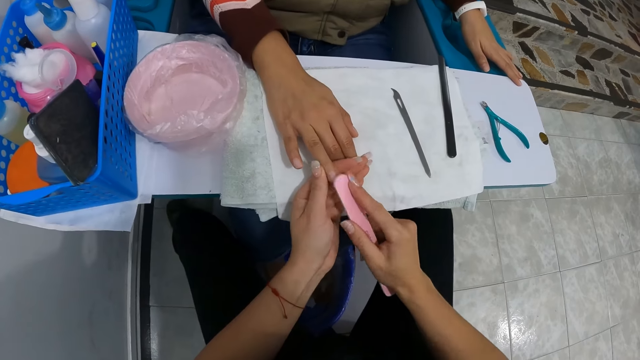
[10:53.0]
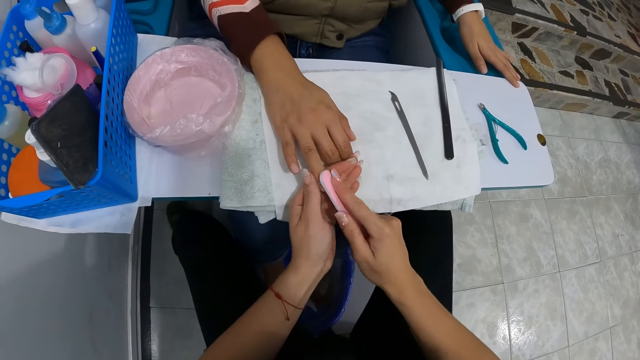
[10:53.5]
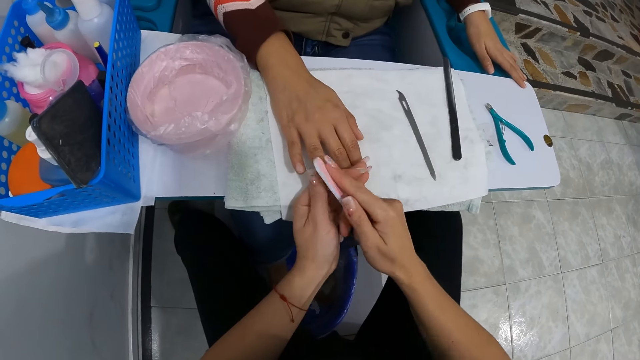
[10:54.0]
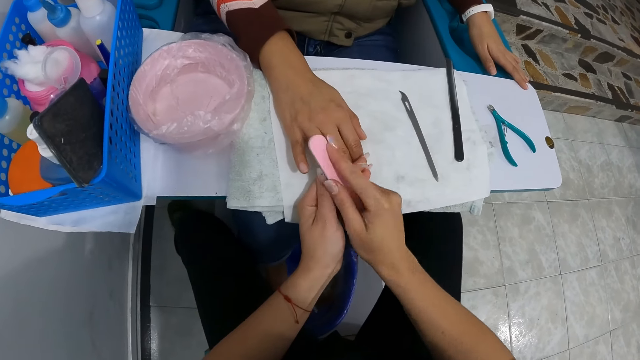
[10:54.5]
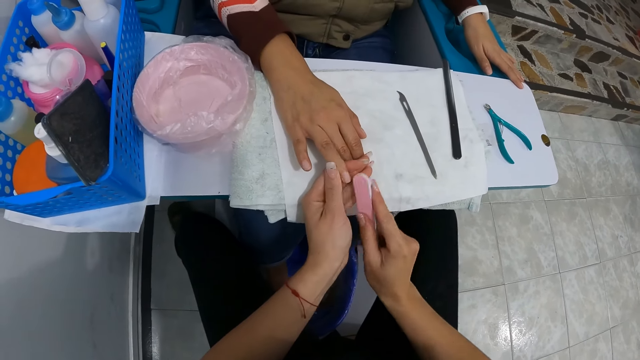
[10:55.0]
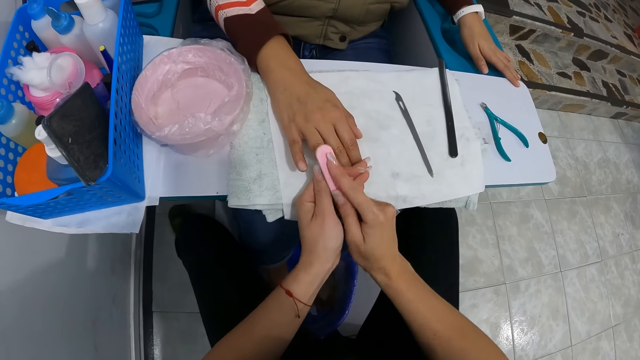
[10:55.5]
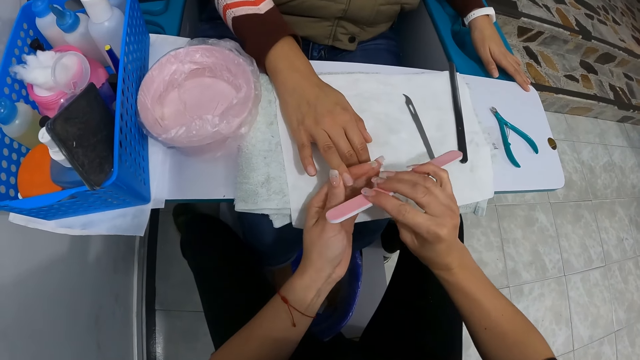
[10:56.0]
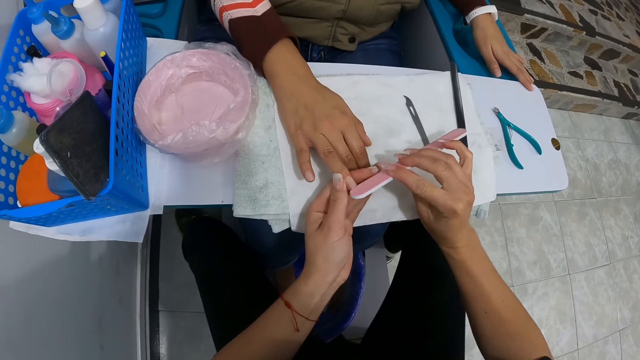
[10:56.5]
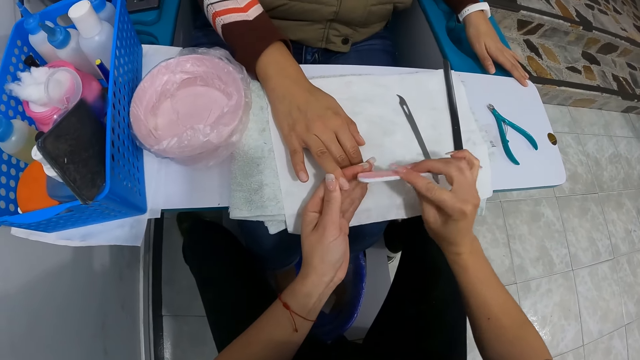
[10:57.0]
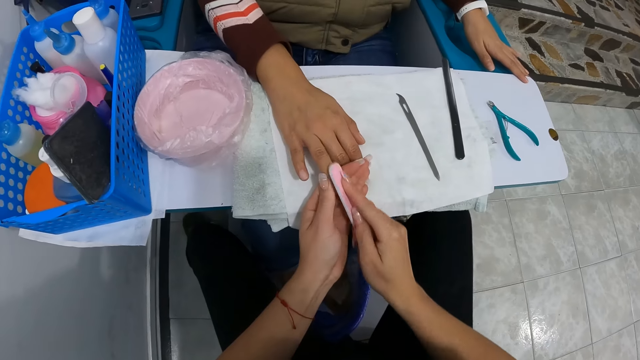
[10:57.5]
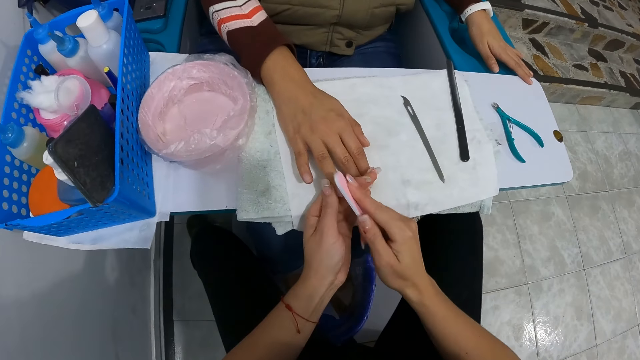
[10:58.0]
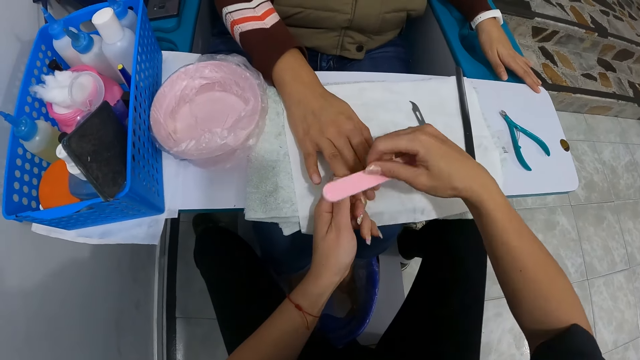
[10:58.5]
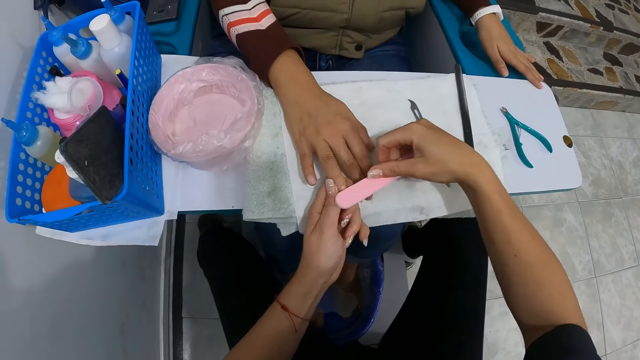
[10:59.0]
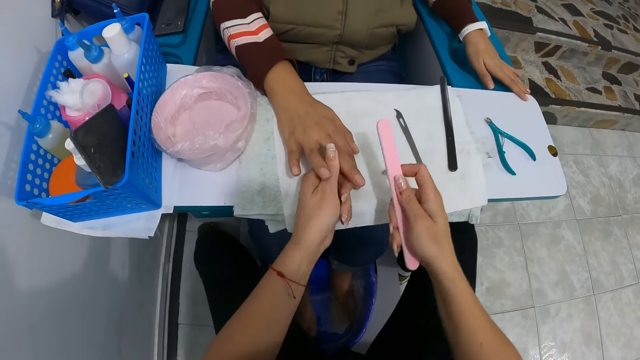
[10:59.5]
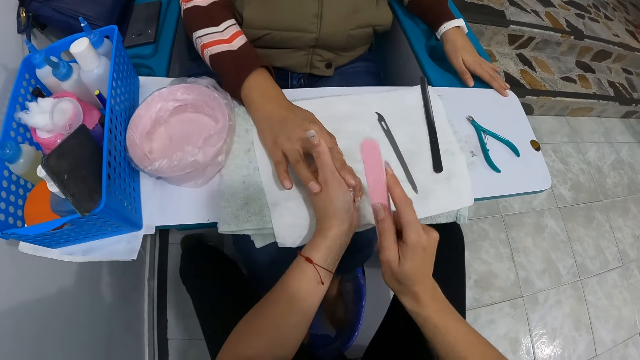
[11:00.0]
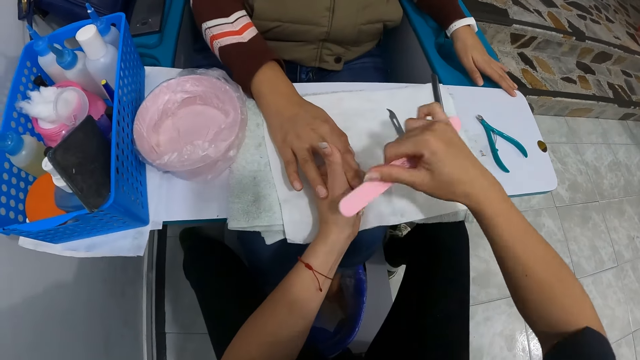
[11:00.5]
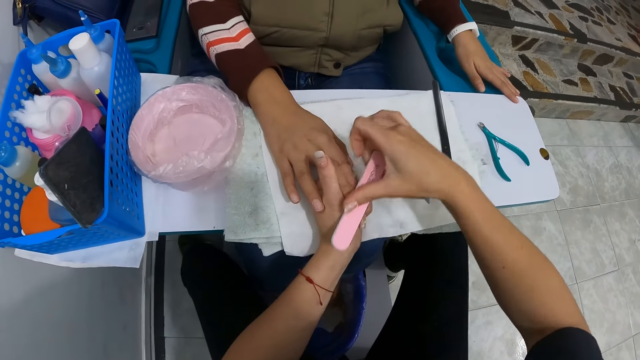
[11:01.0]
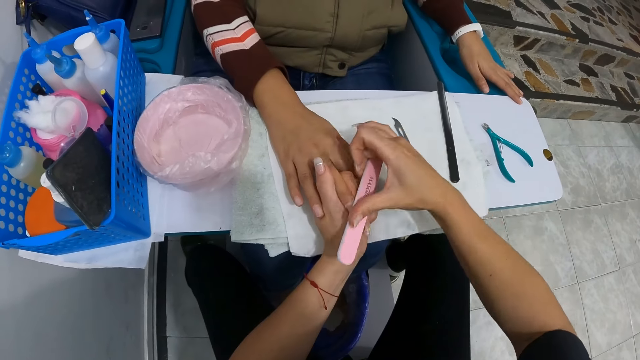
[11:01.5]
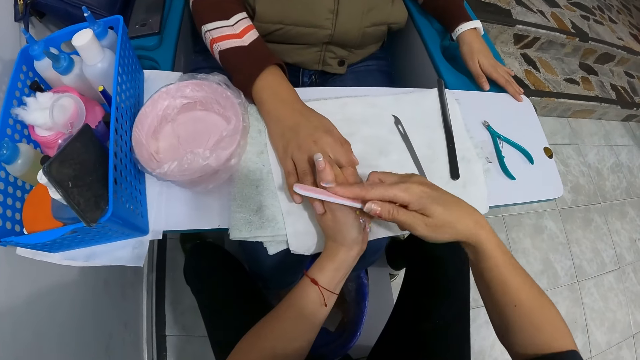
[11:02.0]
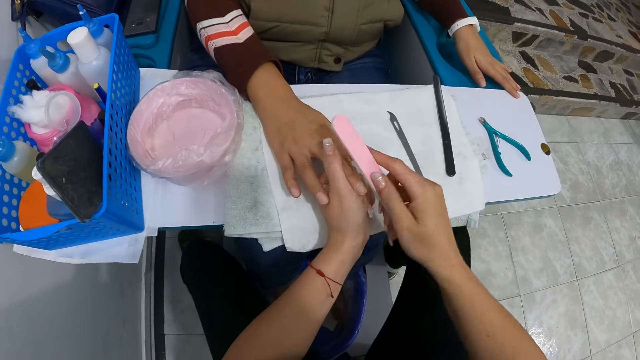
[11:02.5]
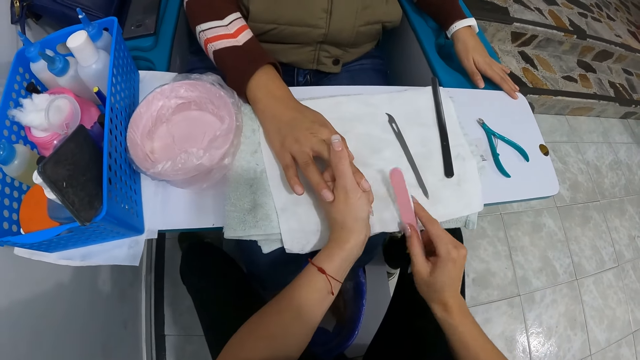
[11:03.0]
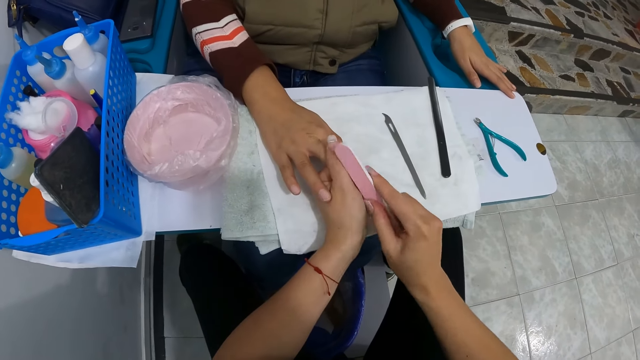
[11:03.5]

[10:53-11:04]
The camera wearer holds the right middle finger of the woman with her left hand. She files the right middle finger of the woman with the nail file in her right hand.

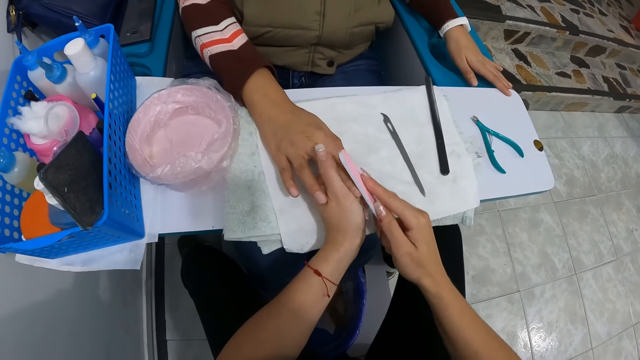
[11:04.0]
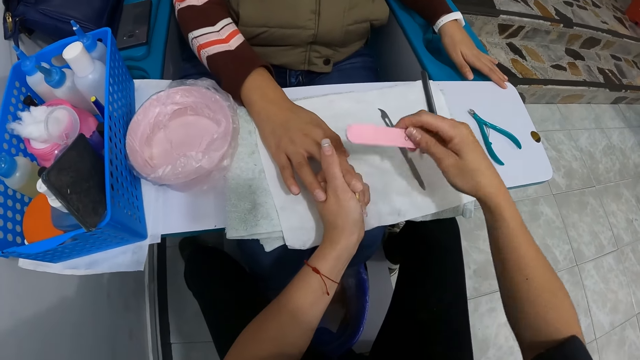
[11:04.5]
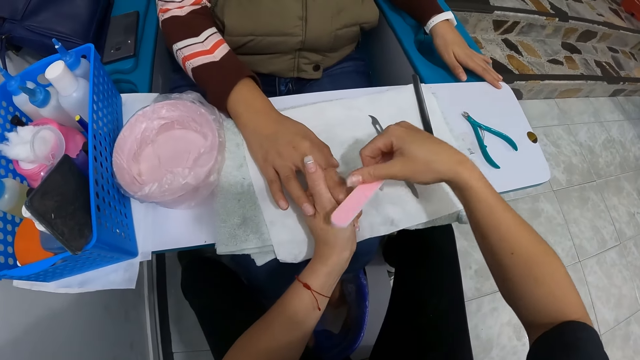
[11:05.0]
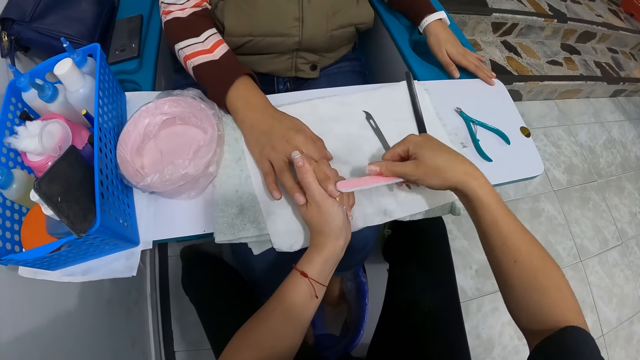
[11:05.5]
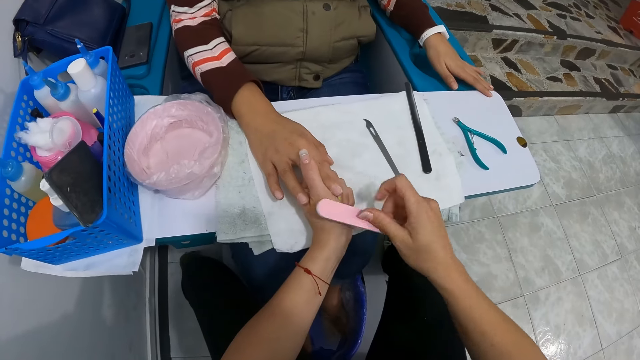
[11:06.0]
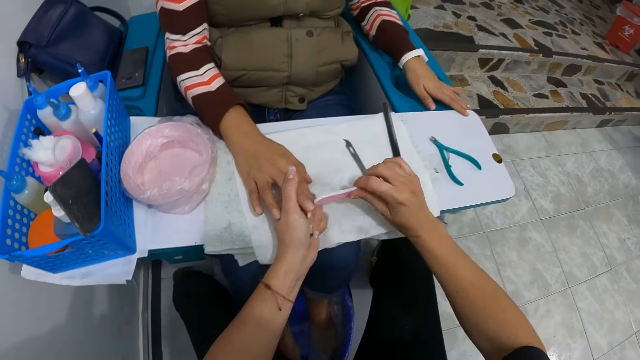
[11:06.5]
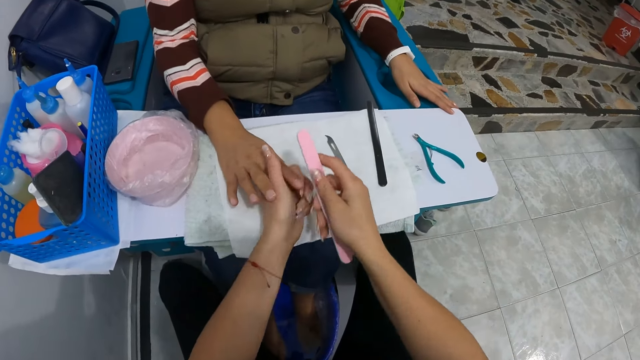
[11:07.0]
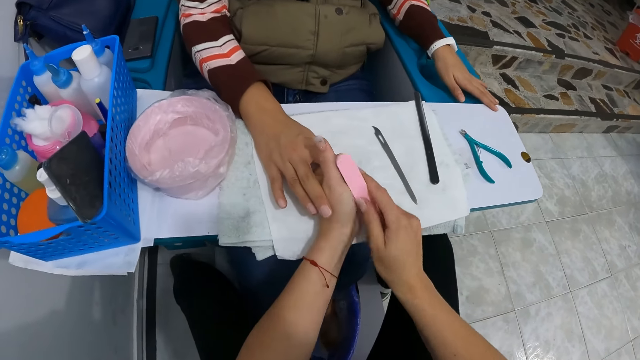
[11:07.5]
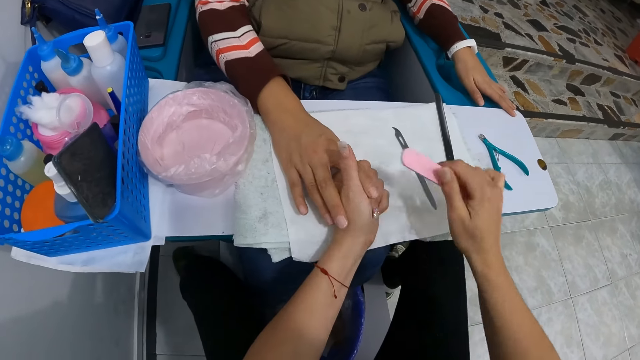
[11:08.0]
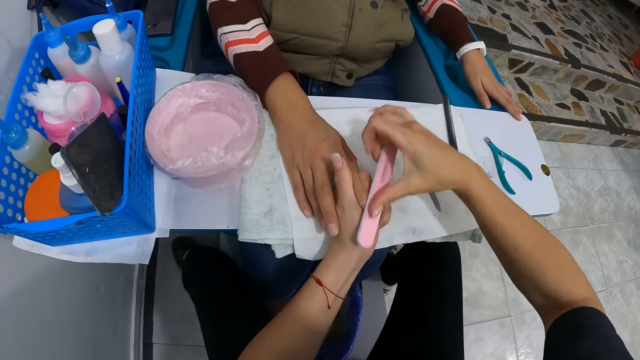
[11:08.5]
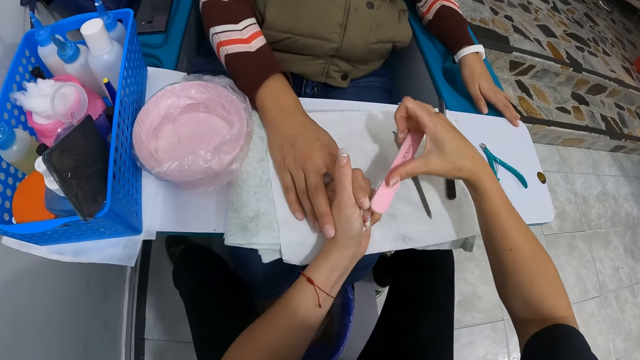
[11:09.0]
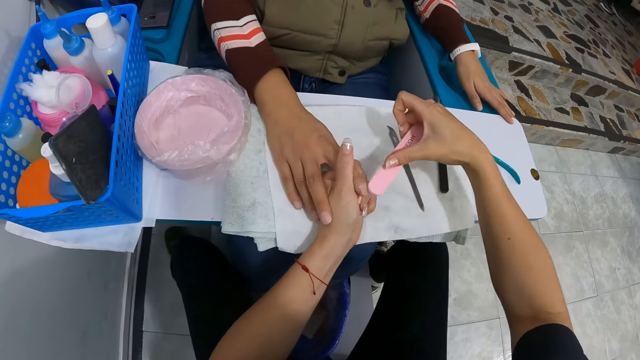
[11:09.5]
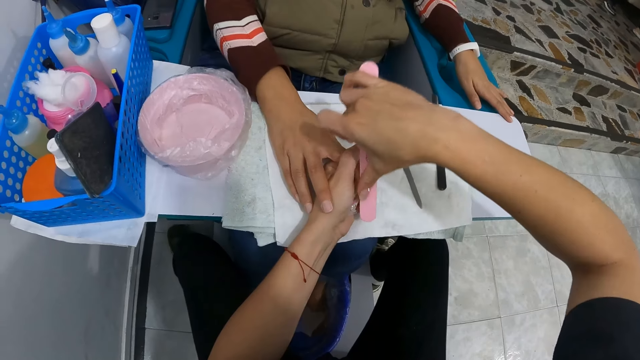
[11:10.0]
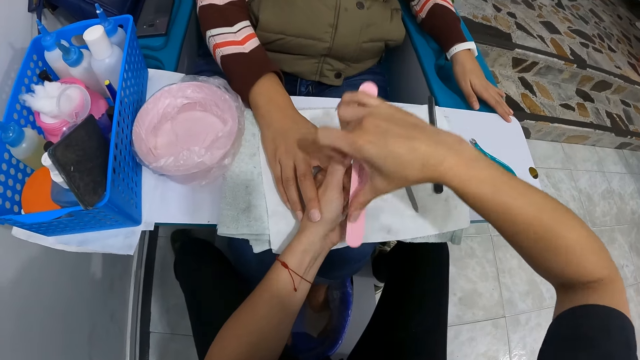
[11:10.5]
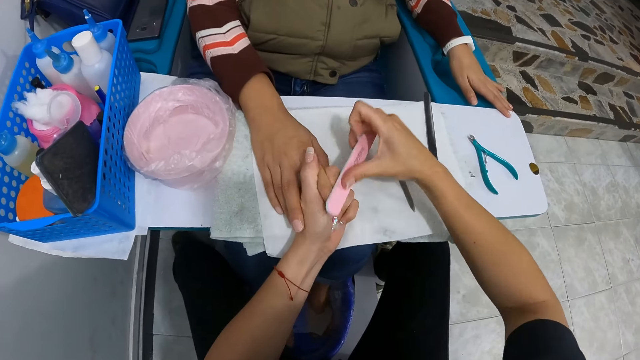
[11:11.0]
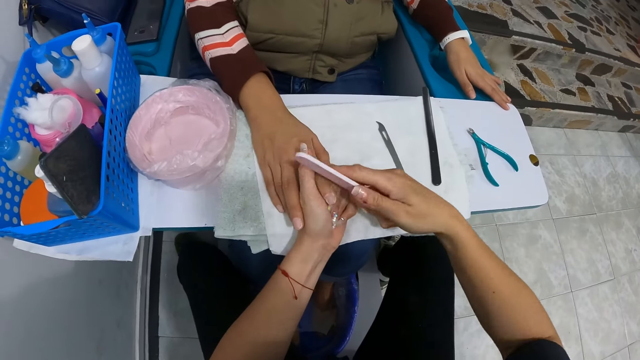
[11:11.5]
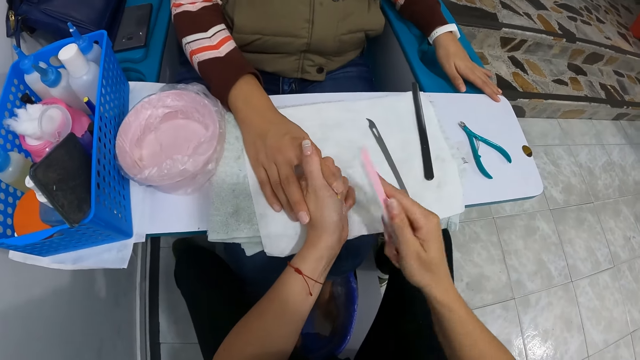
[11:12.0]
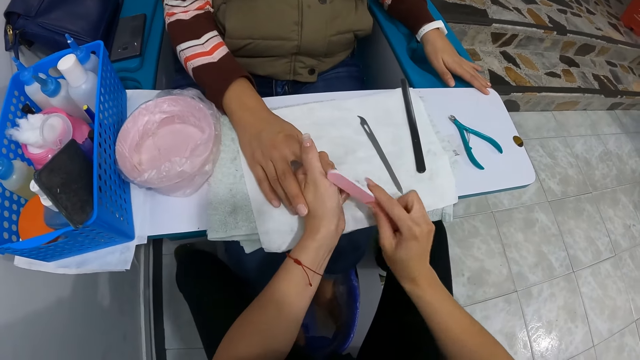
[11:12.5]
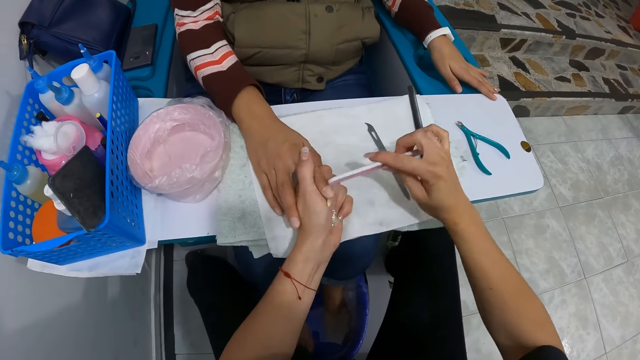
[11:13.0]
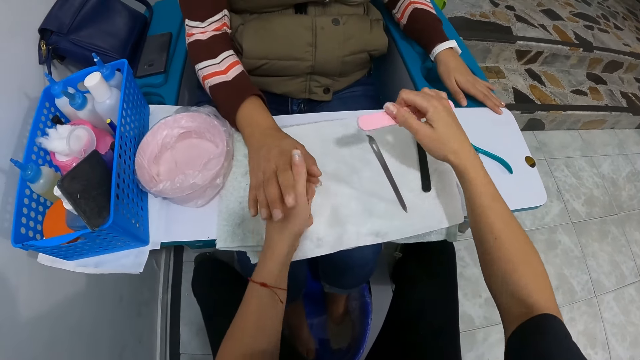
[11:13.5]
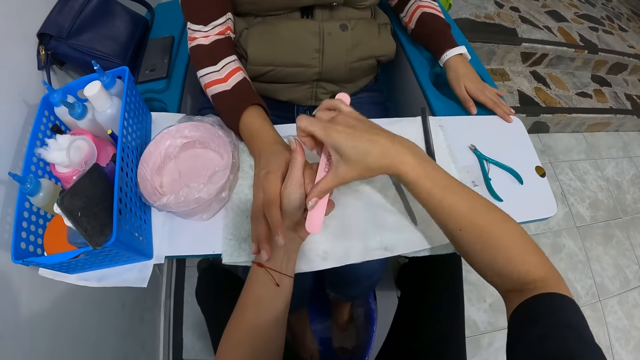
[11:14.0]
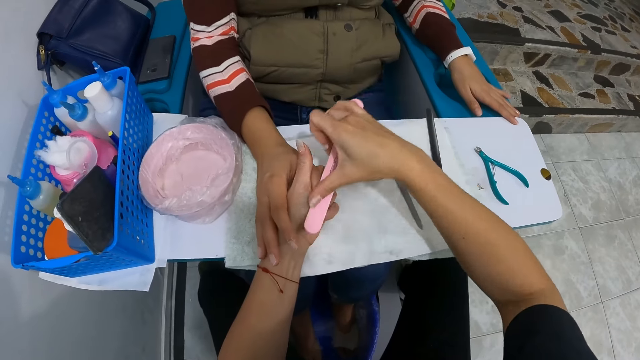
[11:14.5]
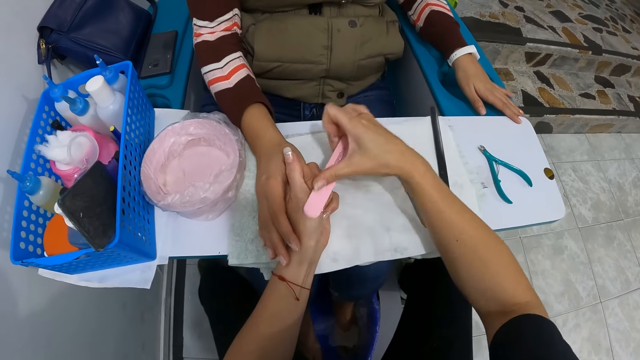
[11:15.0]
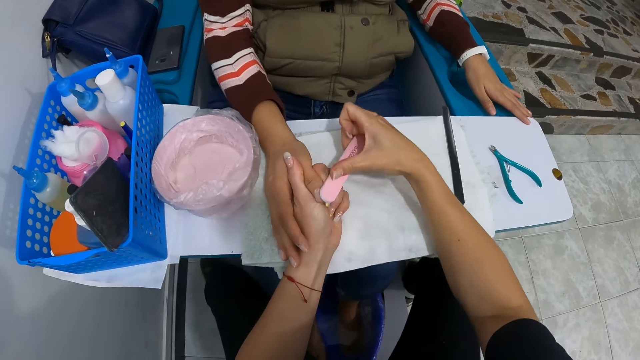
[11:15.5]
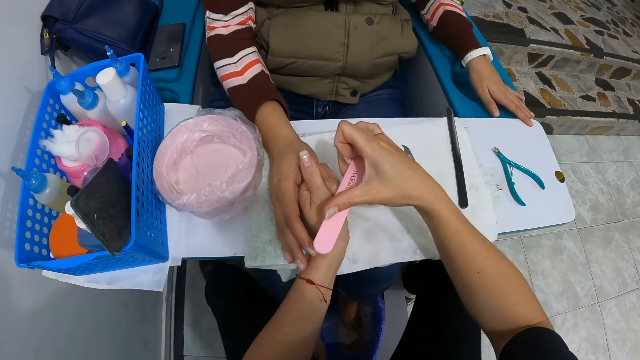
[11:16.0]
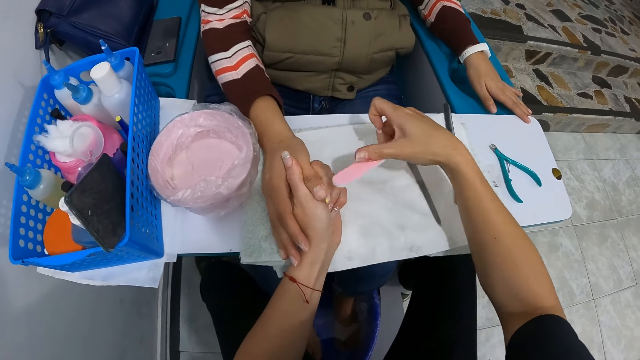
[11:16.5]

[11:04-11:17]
The camera wearer holds the right index finger of the woman with her left hand. She files the right index finger of the woman with the nail file in her right hand. She holds the right thumb of the woman with her left hand. She files the right thumb of the woman with the nail file in her right hand.
